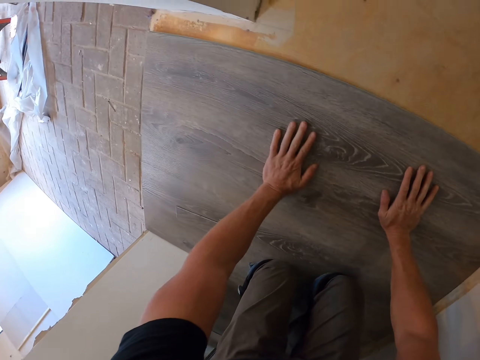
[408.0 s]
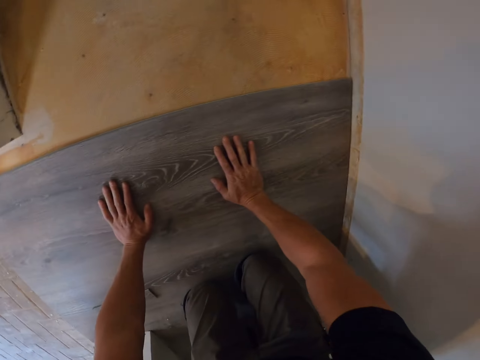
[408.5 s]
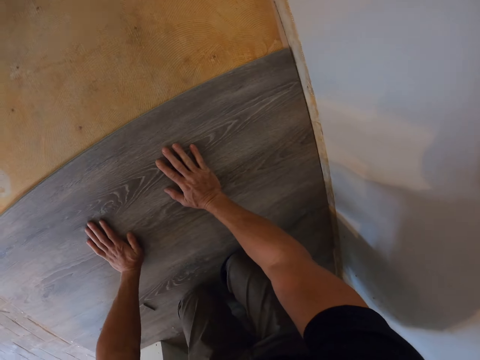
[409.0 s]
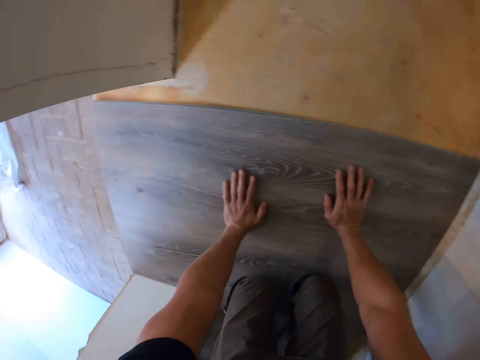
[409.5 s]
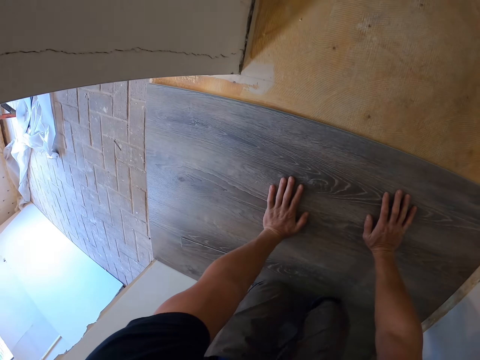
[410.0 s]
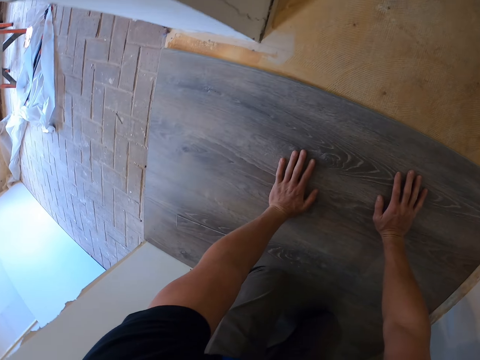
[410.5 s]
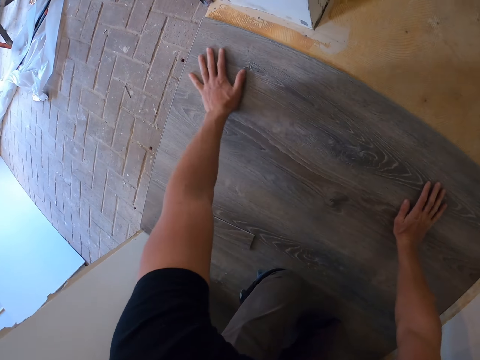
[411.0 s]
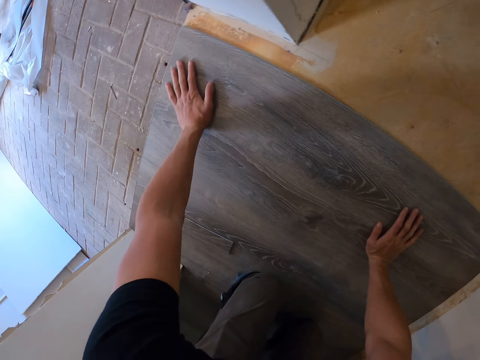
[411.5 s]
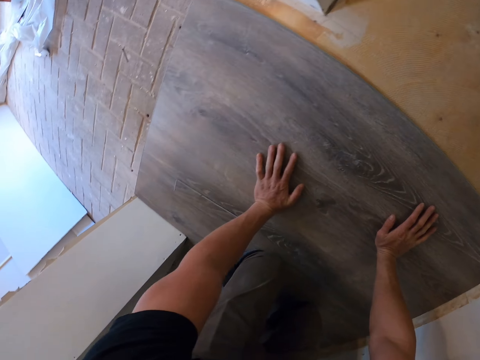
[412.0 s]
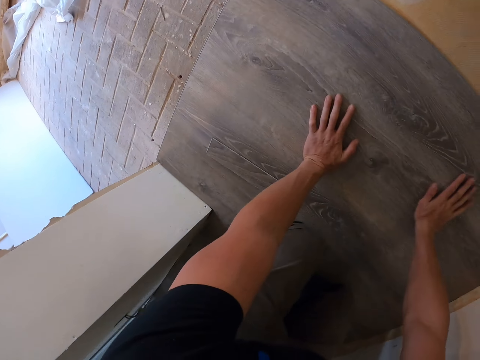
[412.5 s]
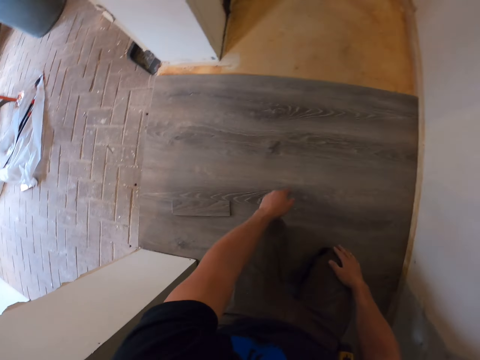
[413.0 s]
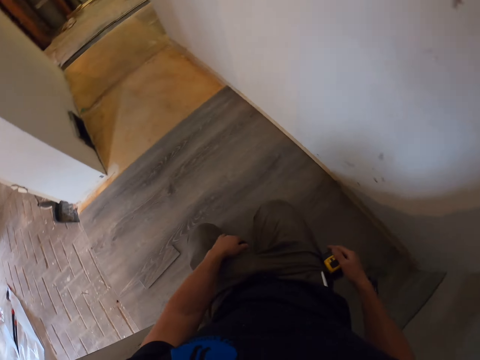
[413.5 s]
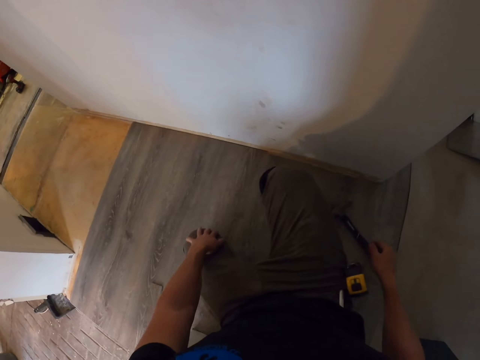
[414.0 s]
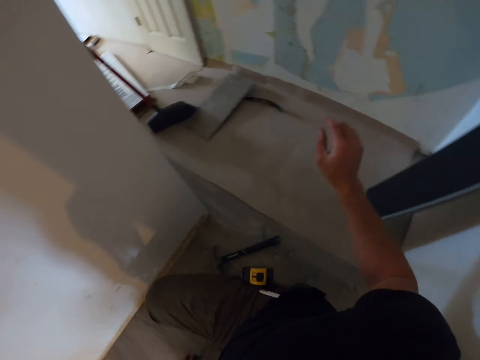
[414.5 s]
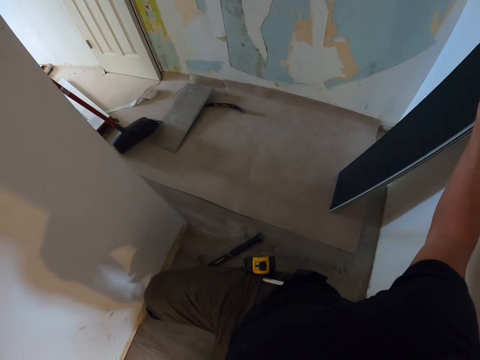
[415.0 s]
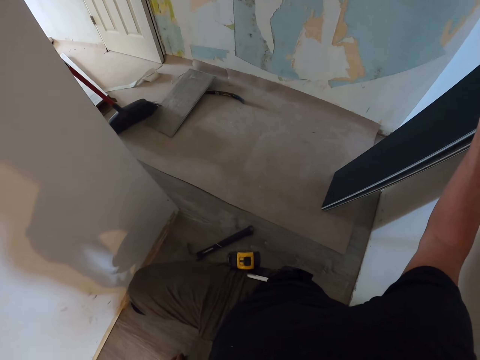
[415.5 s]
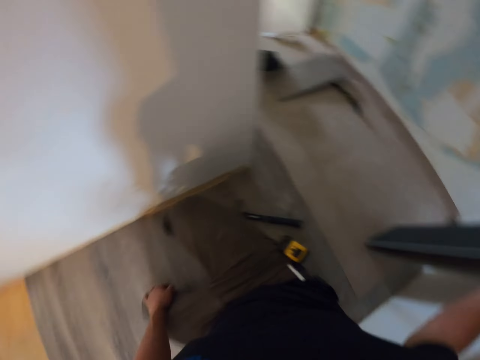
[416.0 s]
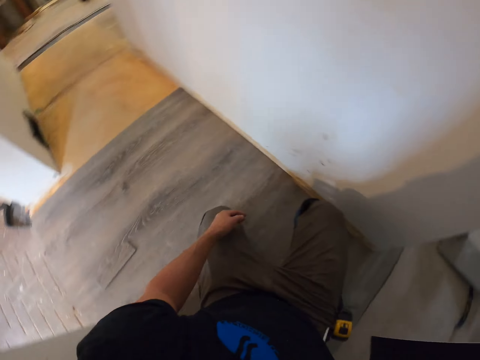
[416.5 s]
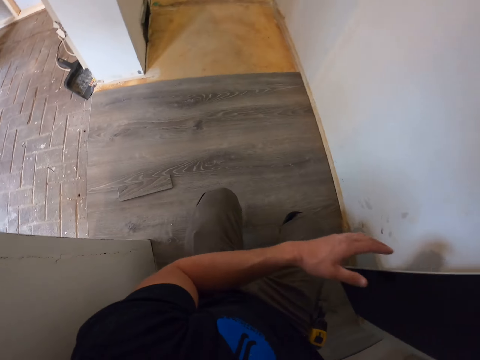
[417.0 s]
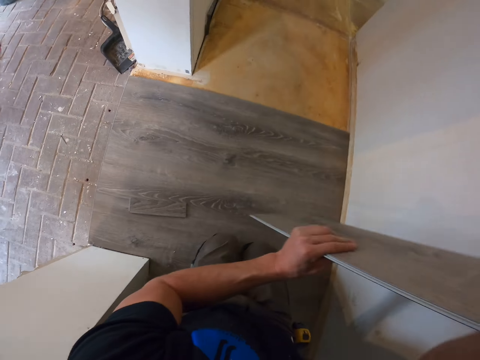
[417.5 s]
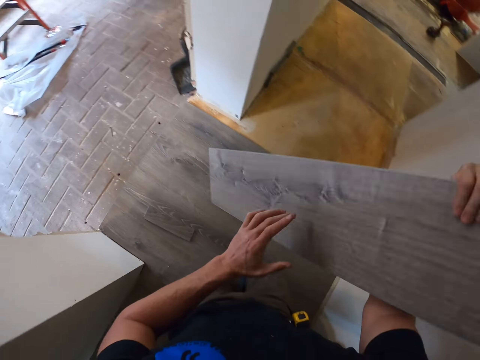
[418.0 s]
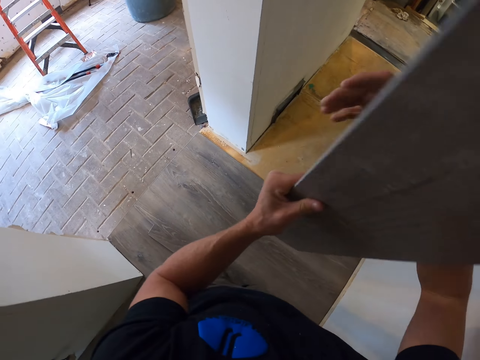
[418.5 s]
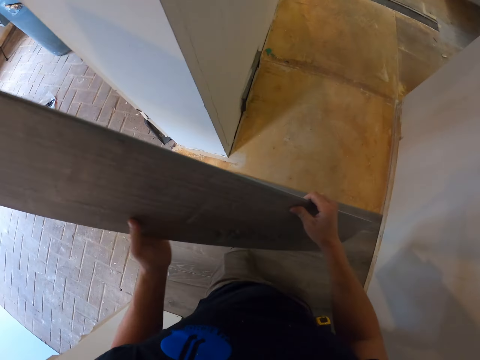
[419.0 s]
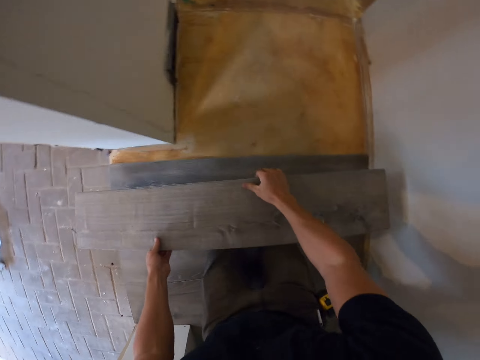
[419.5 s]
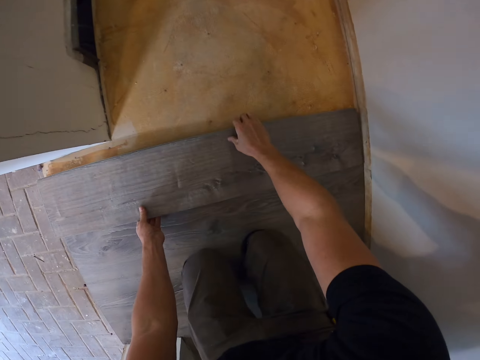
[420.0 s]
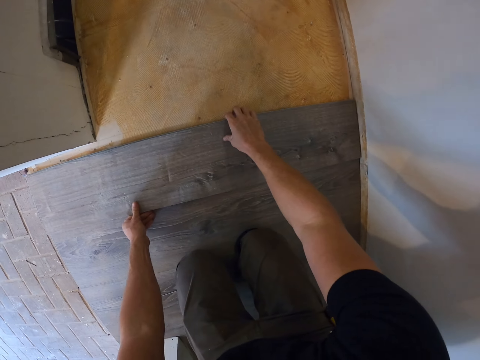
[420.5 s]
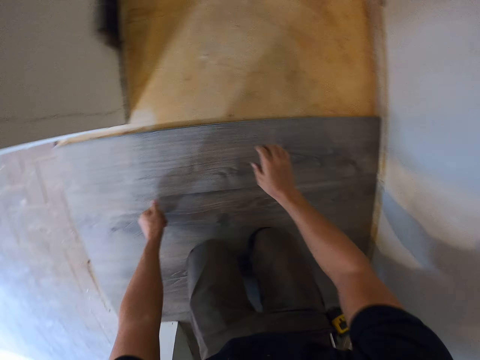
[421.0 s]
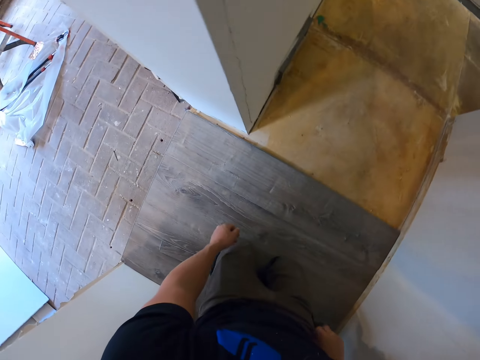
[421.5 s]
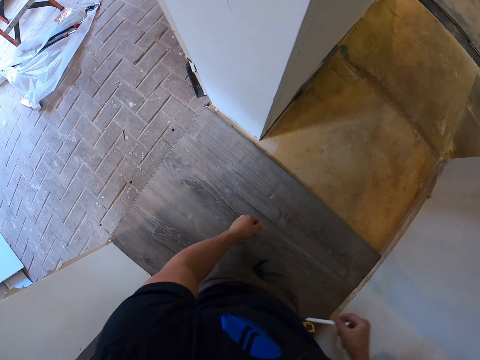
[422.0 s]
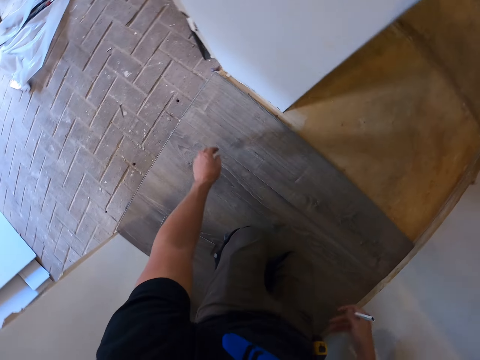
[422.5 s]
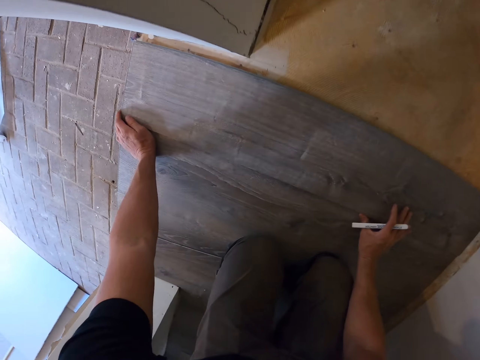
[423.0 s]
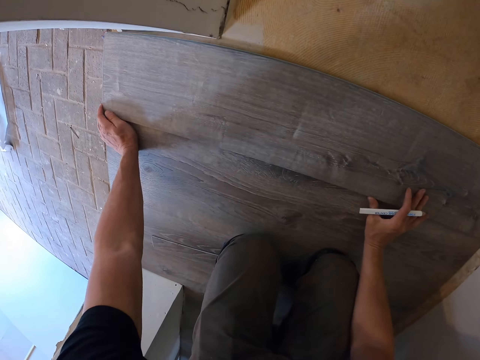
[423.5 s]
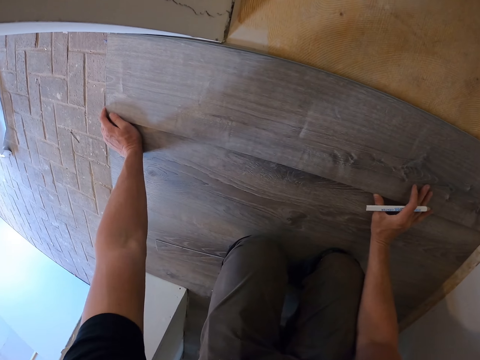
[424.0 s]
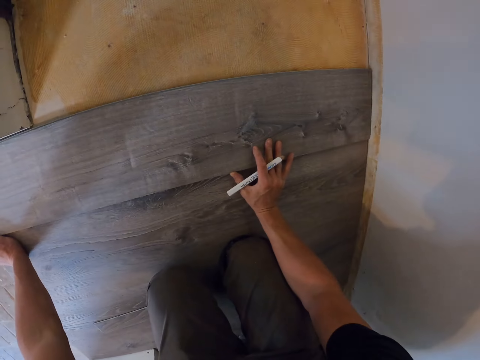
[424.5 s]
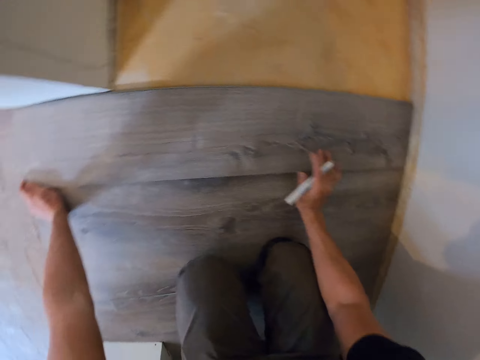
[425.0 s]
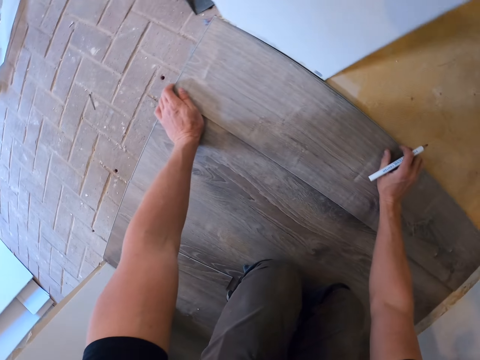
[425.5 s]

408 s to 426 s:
The camera wearer picks the fourth wooden tile from the floor. He turns around the room. He turns around the room again. He turns the wooden tile, puts the wooden tile on the floor, removes the mark pen from his pocket, adjusts the wooden tile and fits the wood on the floor.

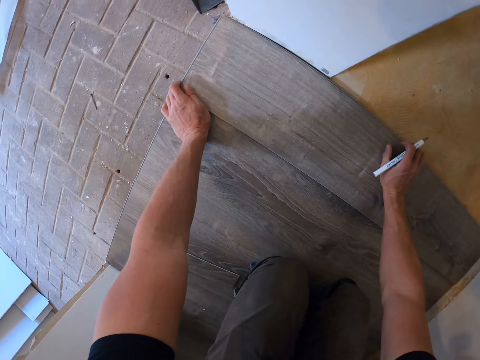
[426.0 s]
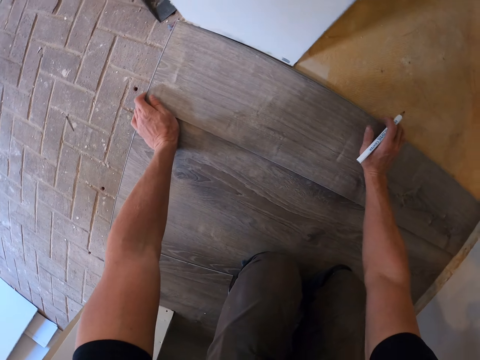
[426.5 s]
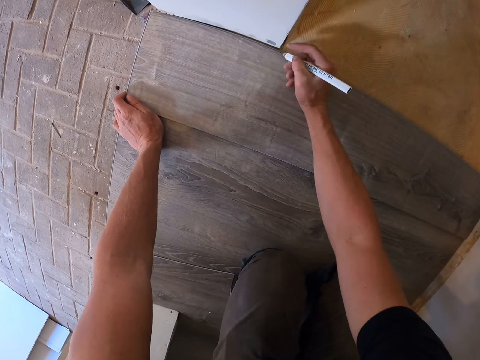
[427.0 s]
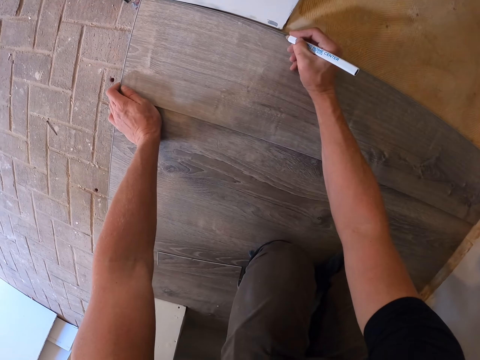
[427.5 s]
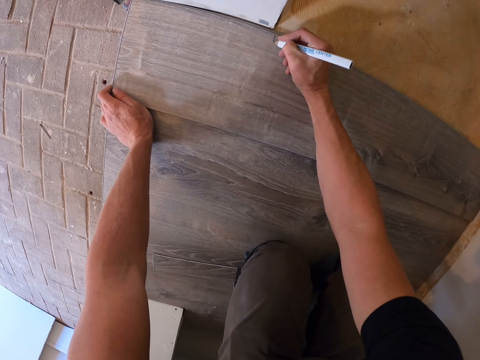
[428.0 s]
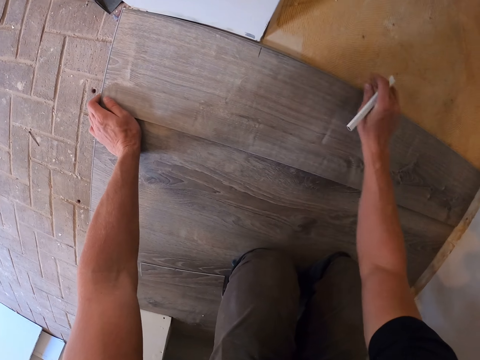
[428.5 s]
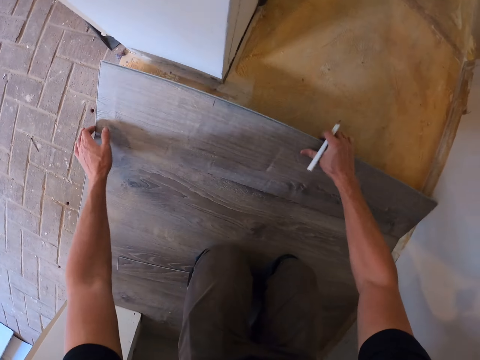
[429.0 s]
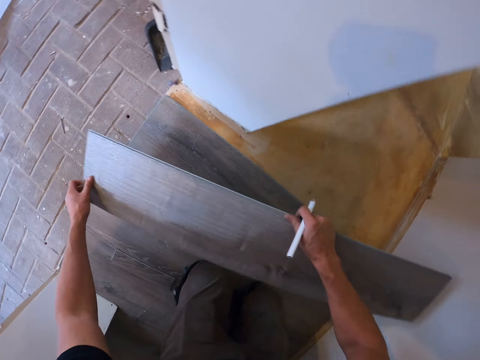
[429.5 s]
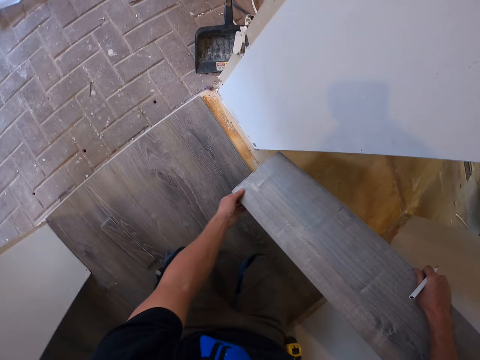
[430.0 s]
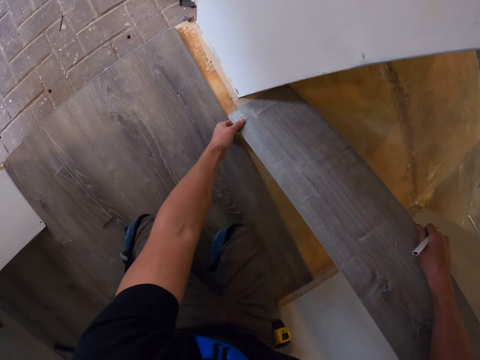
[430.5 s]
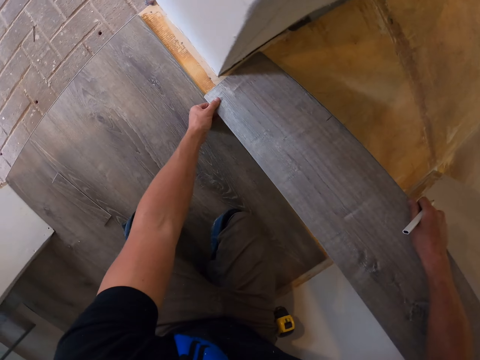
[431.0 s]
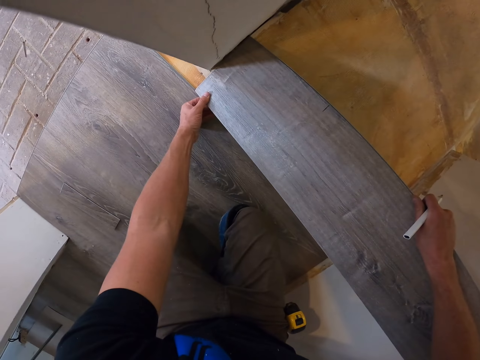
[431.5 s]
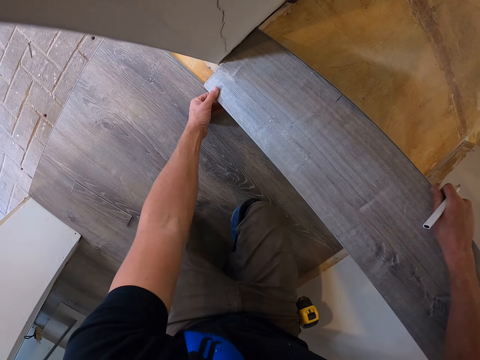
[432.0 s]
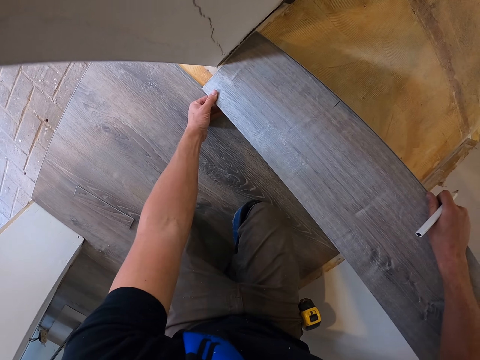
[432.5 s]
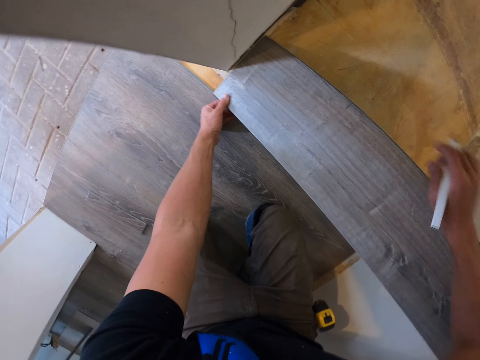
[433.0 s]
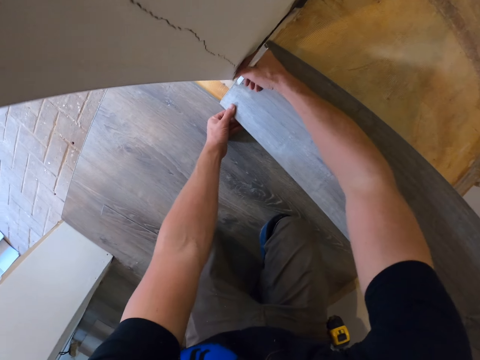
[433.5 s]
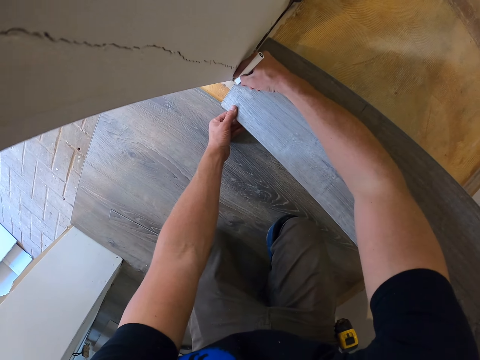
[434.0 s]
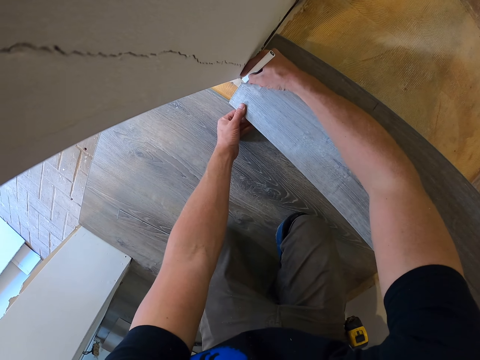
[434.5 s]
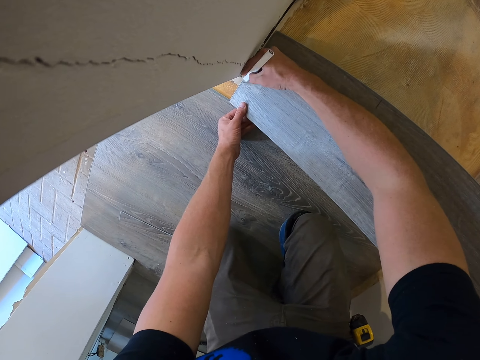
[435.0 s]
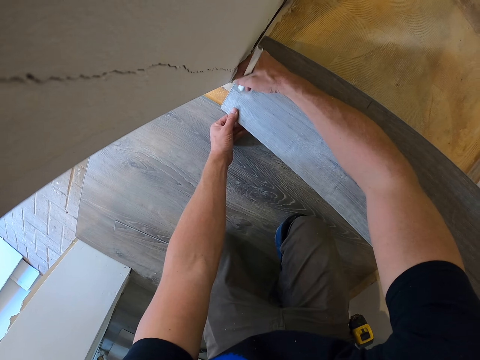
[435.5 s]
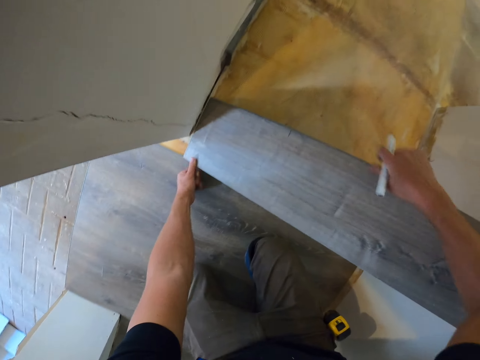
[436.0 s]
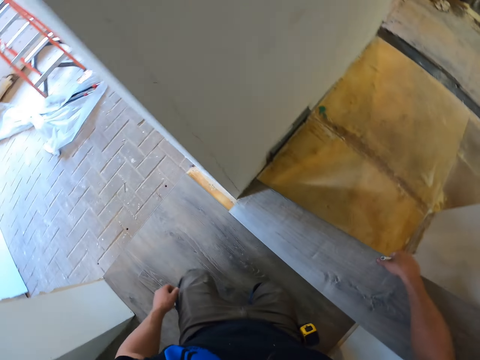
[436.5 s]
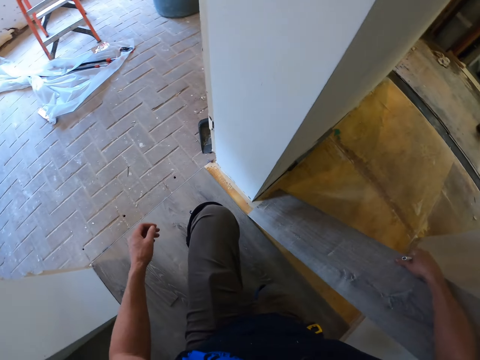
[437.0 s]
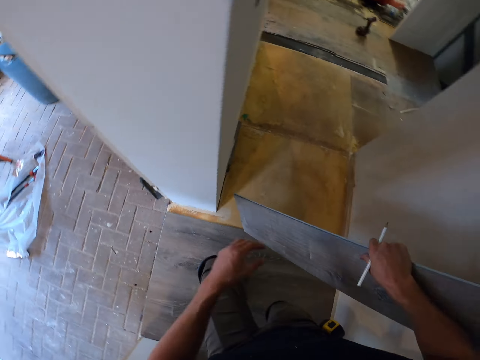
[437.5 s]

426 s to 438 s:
The camera wearer marks the wooden tile with the pen. They adjust the wooden tile, pick the wood, position the wood on the wall, mark the wooden tile with the pen, stand up and pick the wood.
